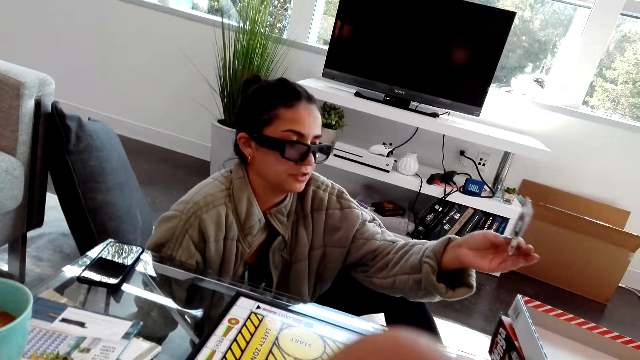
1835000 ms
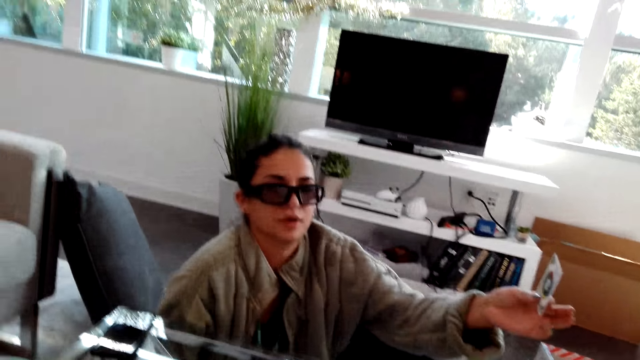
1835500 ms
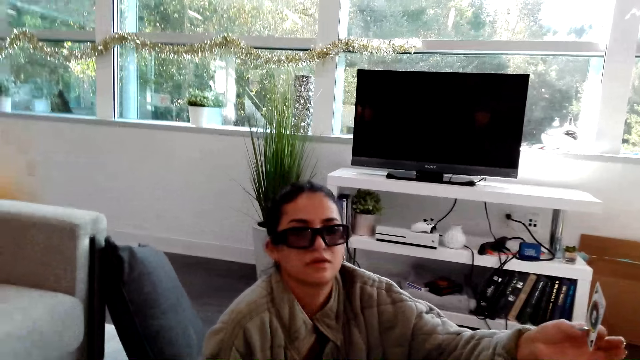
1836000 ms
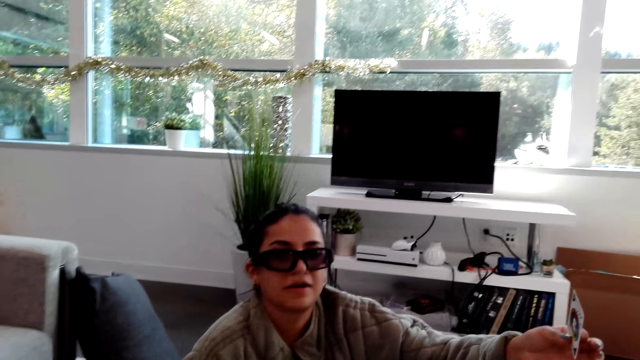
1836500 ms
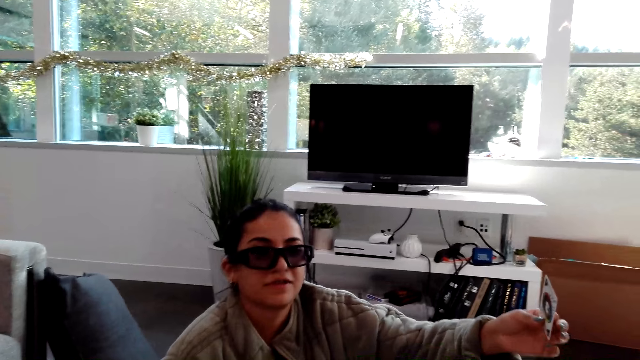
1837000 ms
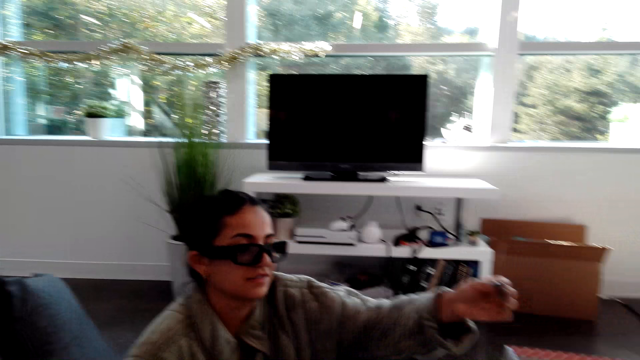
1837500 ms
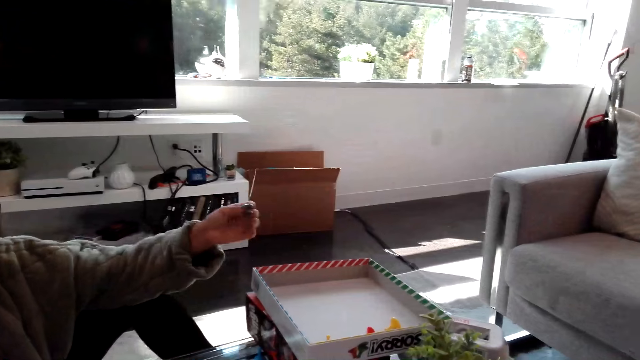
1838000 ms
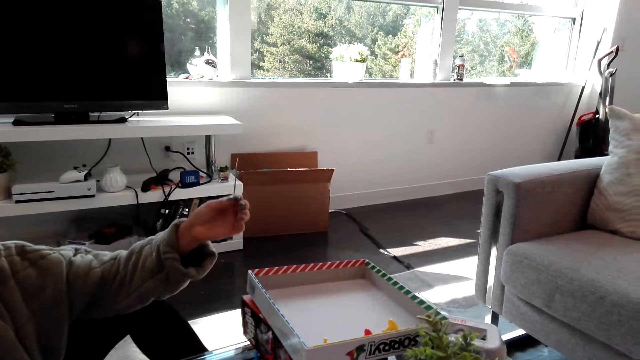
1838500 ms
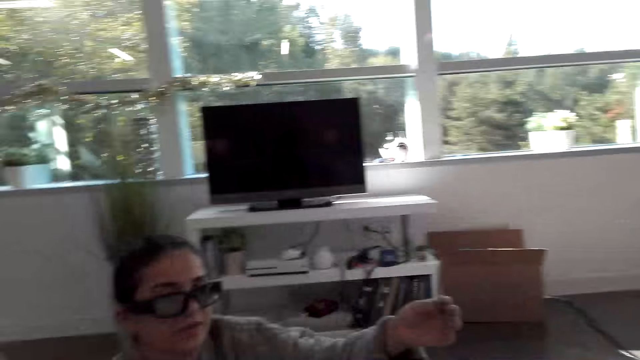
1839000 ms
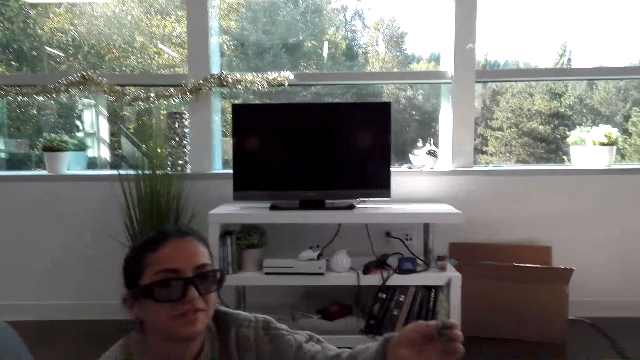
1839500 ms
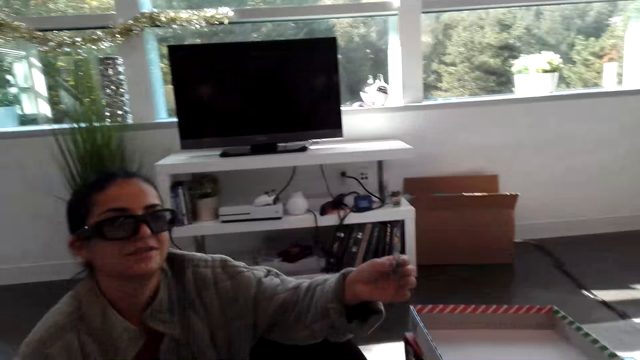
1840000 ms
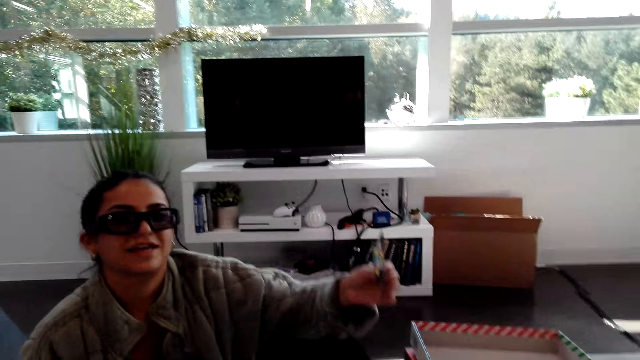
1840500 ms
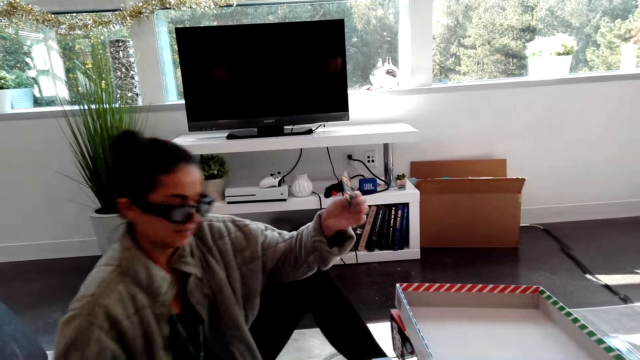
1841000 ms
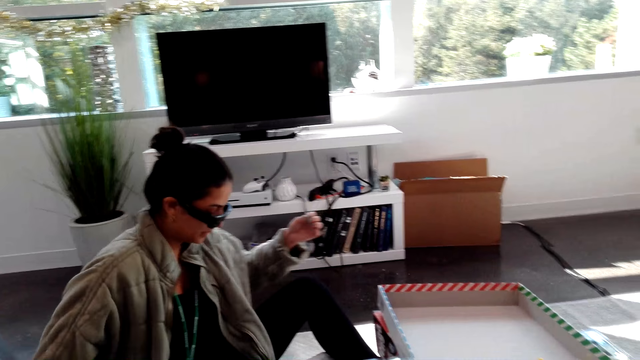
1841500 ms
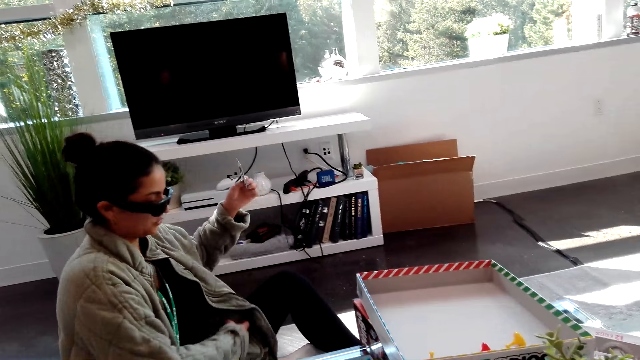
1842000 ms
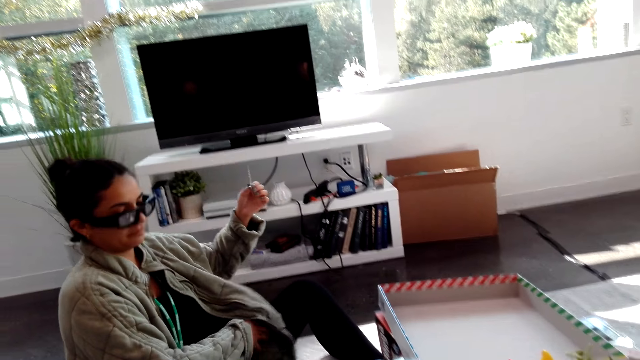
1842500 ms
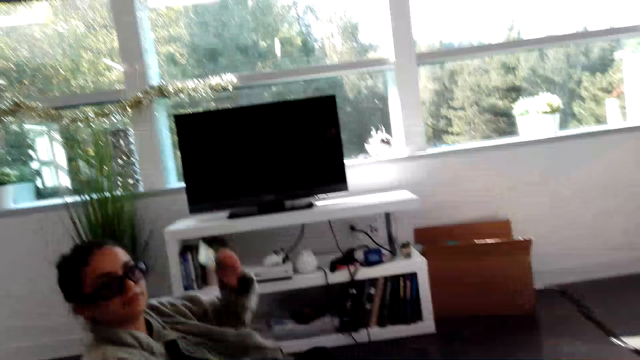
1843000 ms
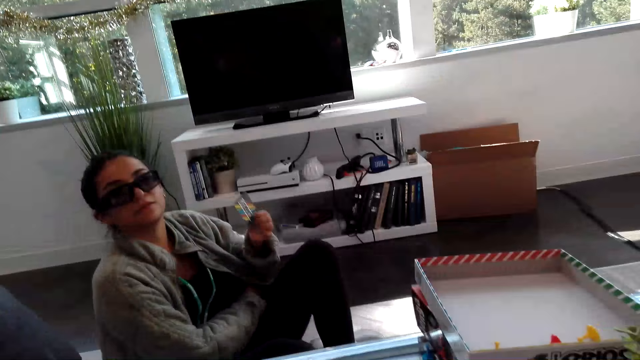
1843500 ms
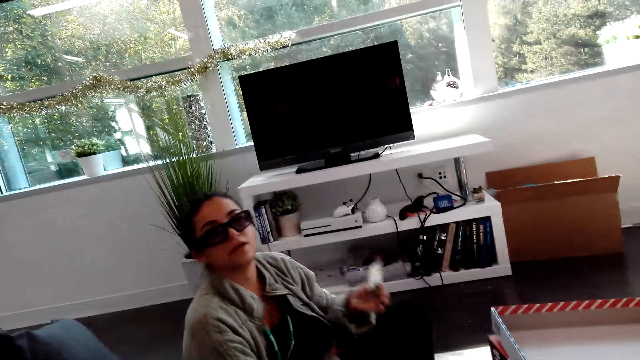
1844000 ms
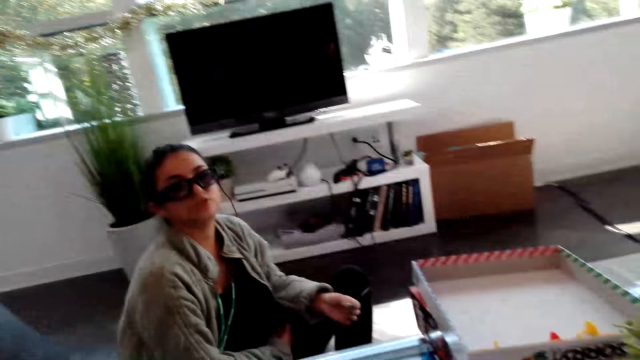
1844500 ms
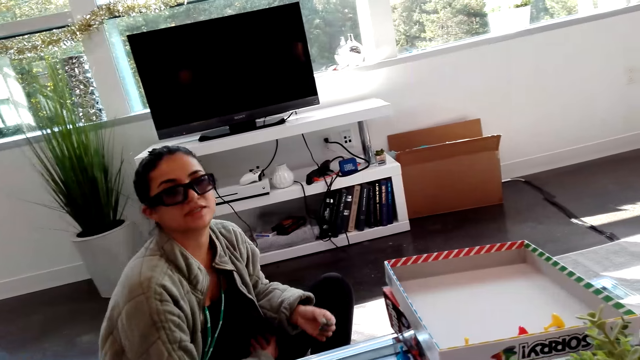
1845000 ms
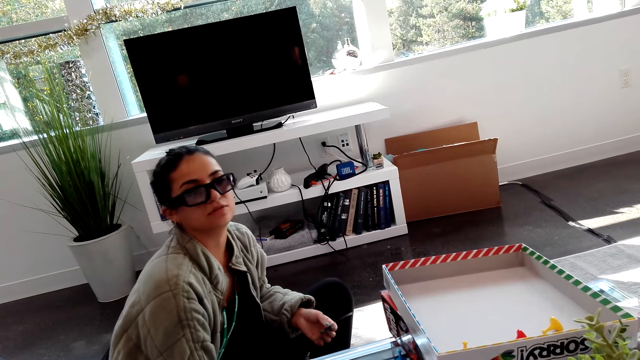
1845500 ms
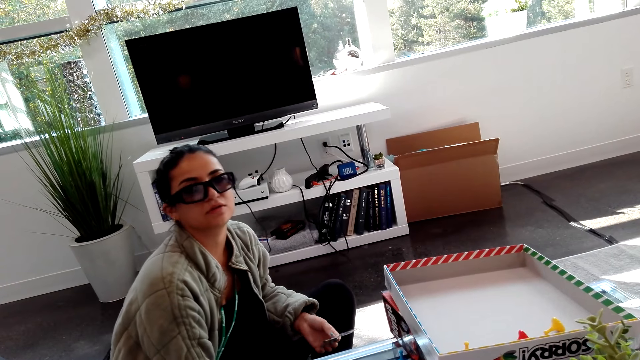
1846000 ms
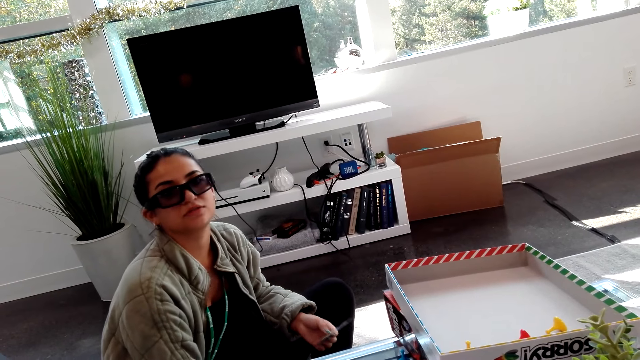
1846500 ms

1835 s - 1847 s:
A woman moves a jacket with a jacket.

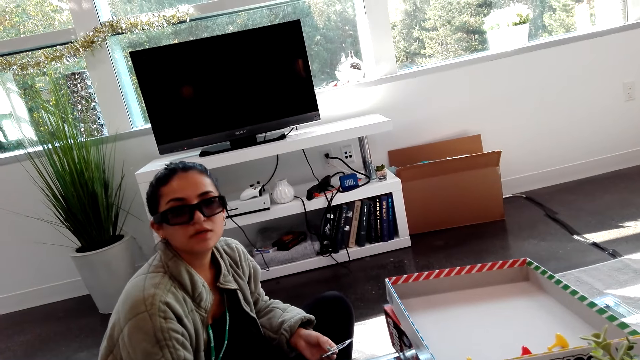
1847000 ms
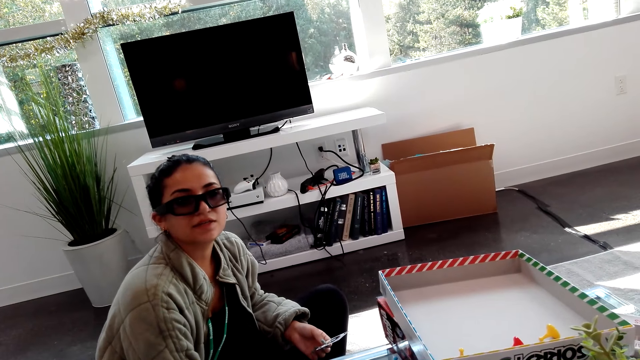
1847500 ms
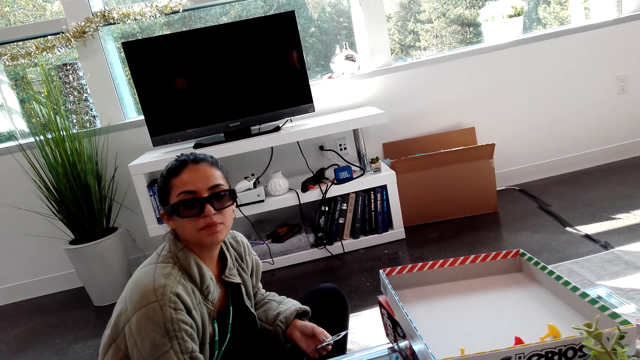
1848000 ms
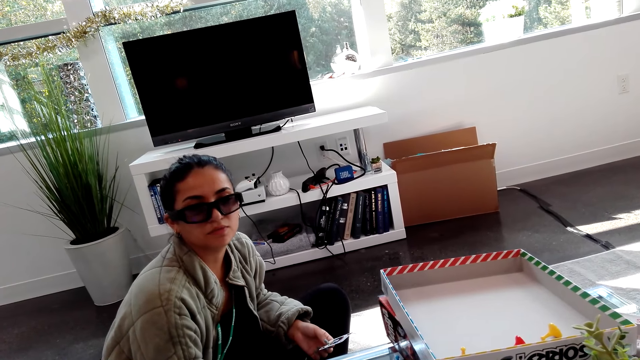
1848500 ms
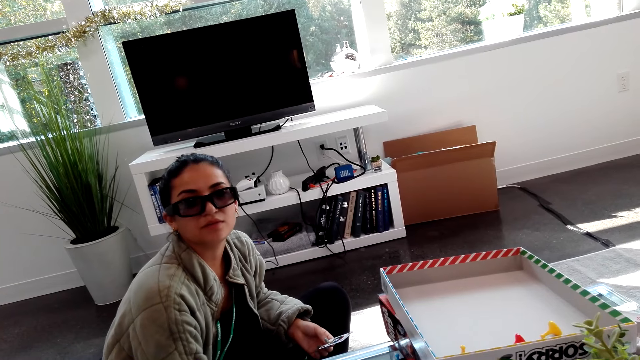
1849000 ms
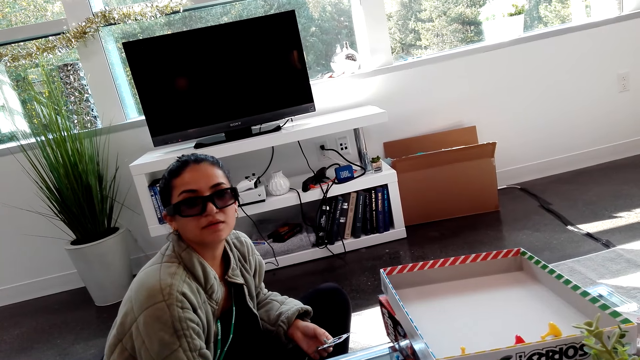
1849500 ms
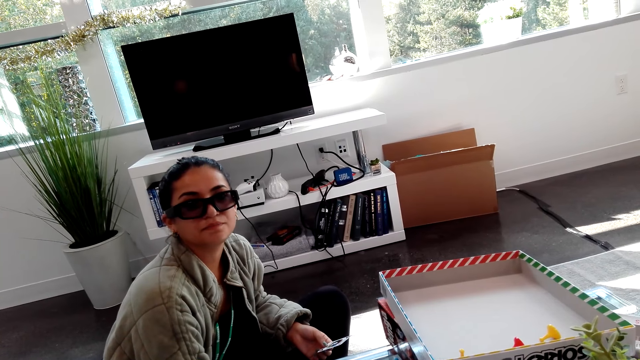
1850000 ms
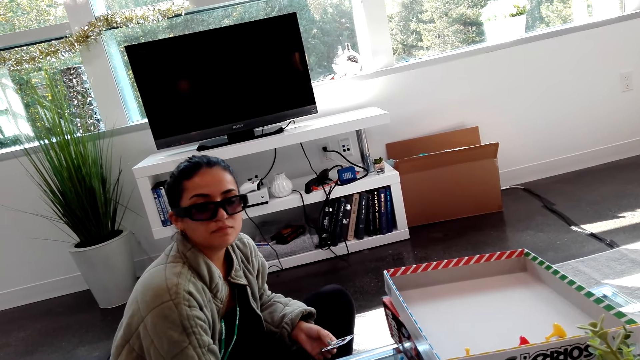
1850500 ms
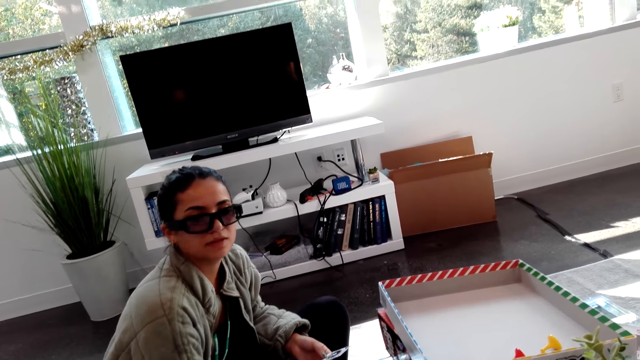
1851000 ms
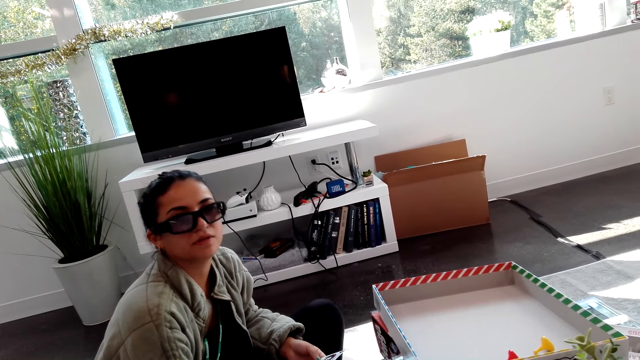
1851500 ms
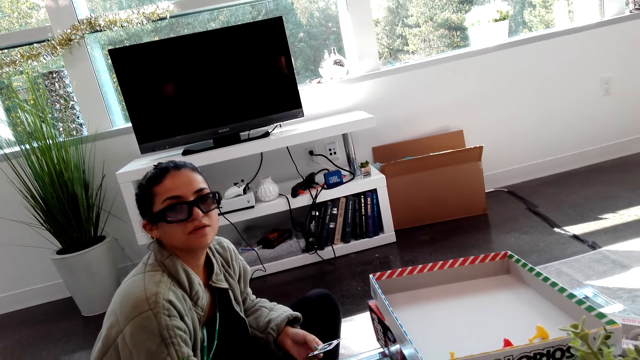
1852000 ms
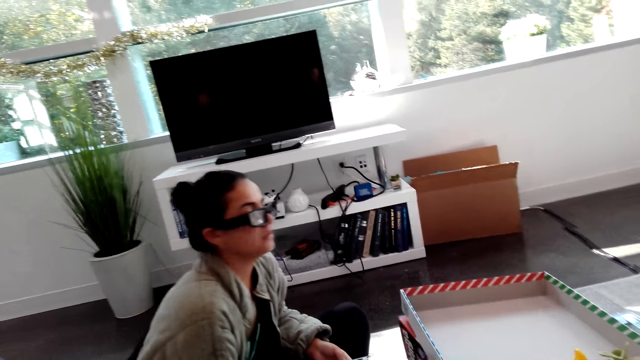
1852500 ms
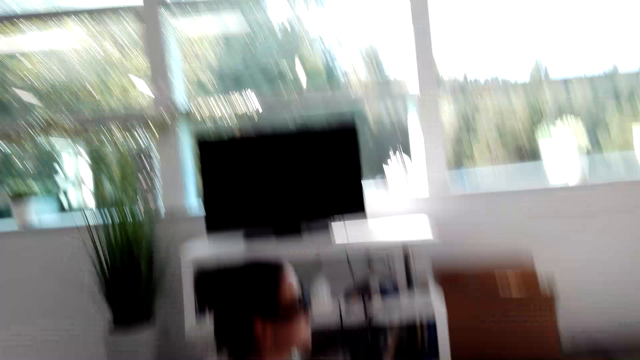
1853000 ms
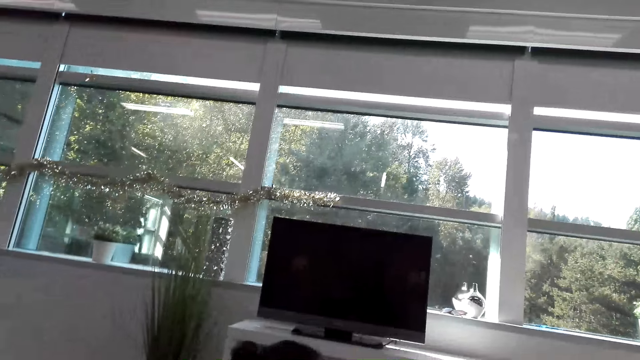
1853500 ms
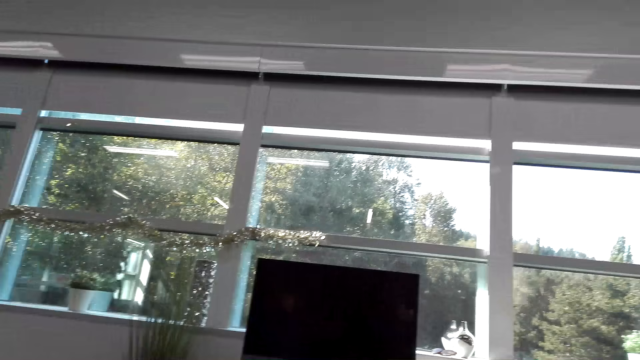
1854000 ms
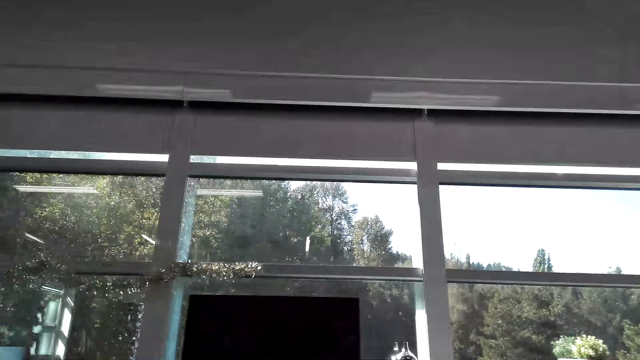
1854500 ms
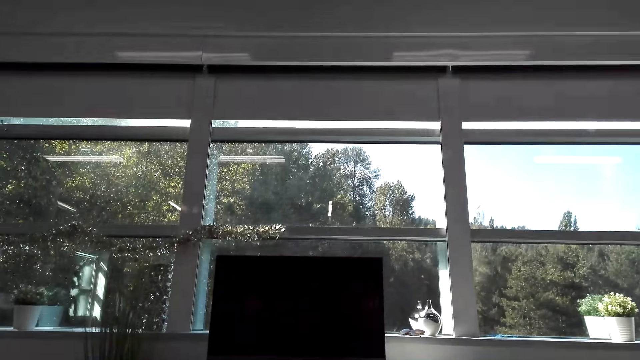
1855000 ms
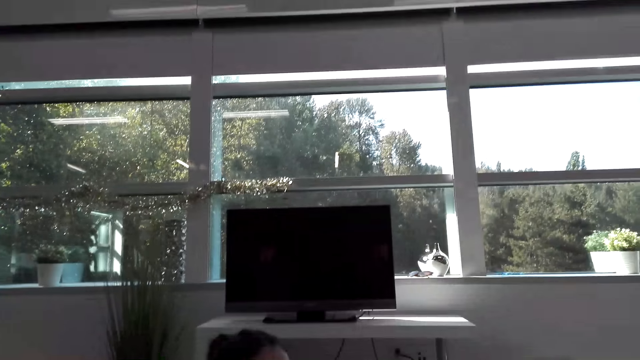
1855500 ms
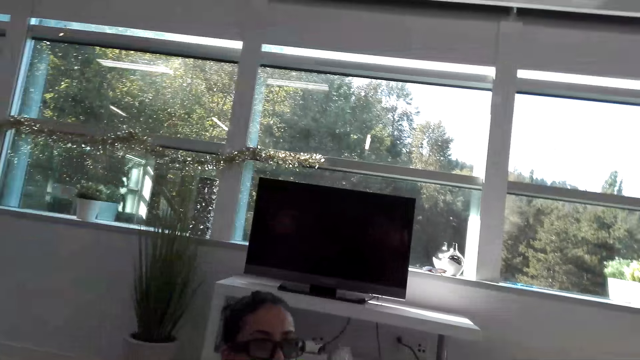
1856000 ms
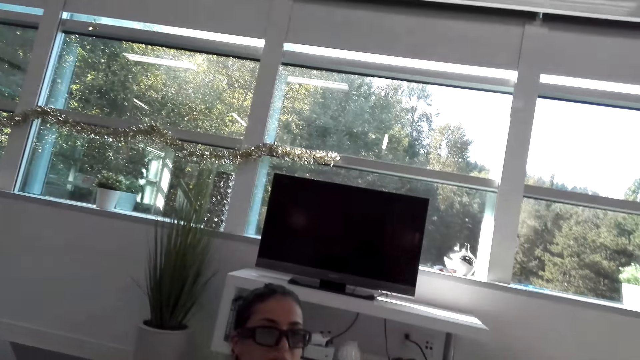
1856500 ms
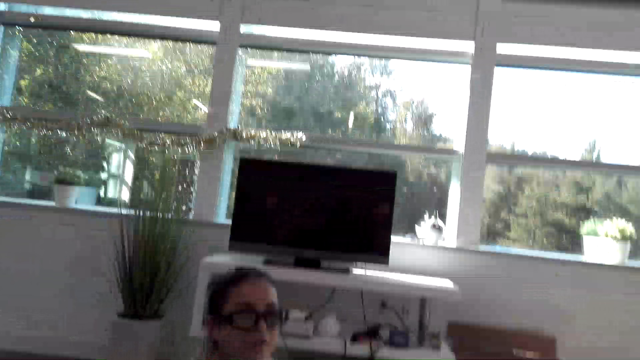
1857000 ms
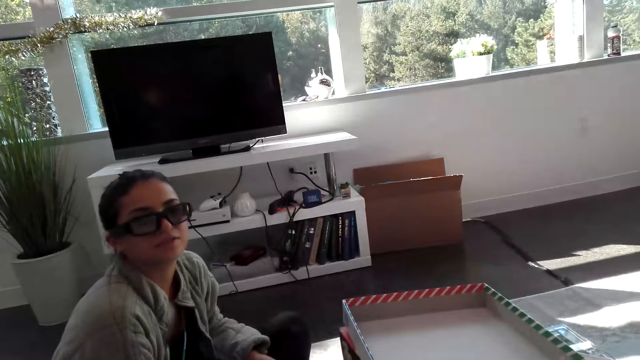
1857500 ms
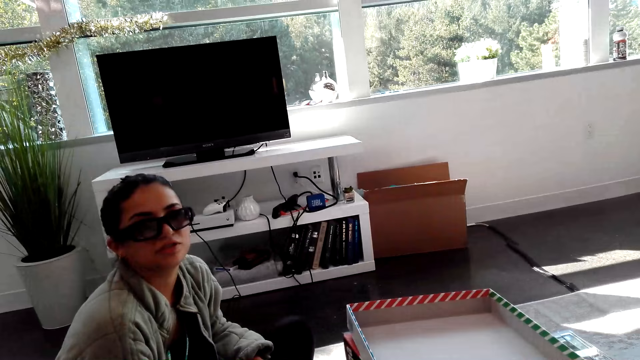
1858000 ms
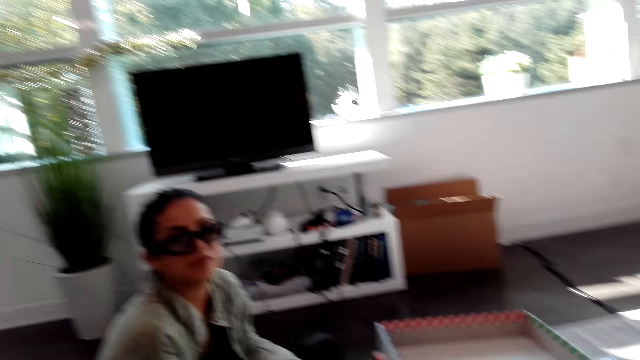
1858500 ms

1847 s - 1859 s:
The camera wearer looks at the television.
